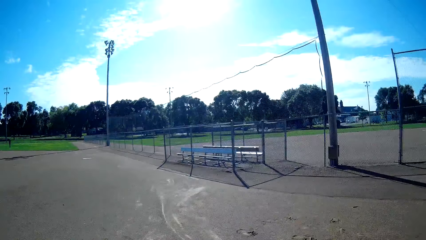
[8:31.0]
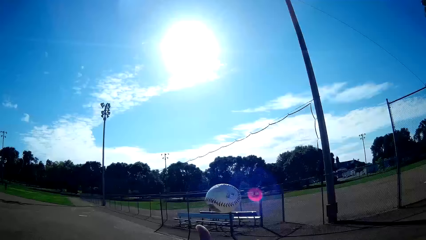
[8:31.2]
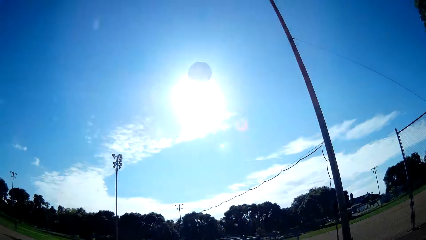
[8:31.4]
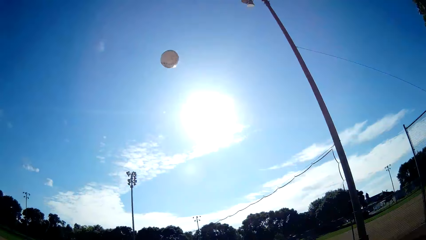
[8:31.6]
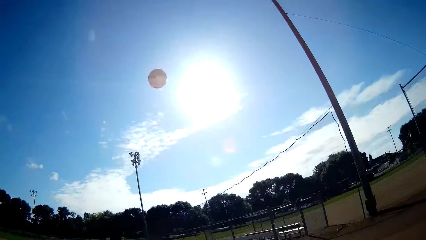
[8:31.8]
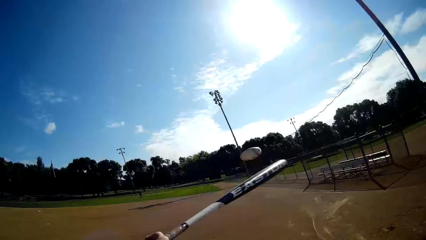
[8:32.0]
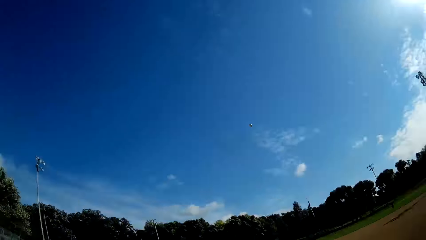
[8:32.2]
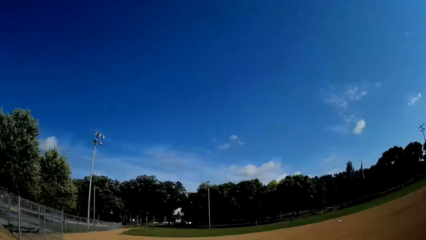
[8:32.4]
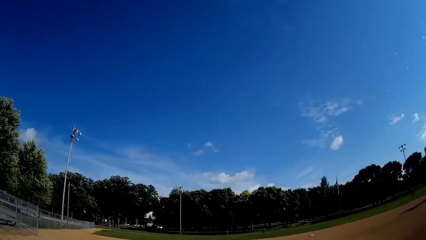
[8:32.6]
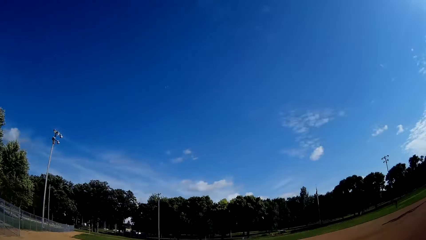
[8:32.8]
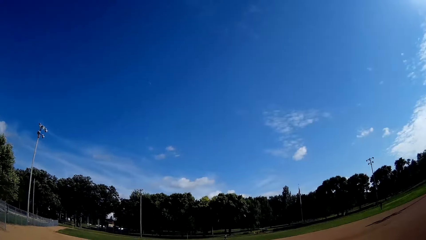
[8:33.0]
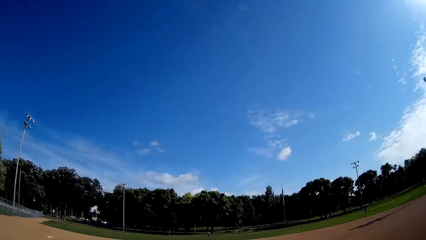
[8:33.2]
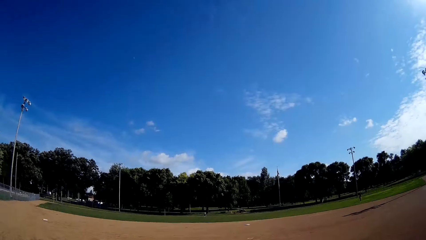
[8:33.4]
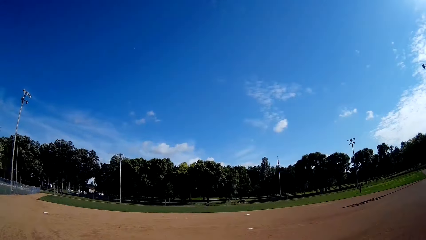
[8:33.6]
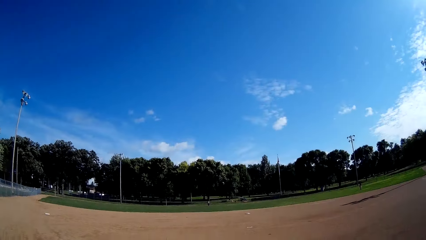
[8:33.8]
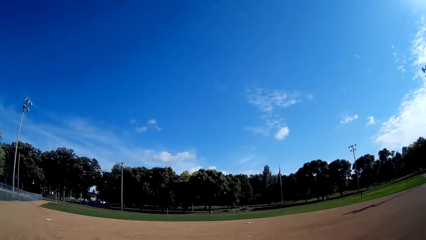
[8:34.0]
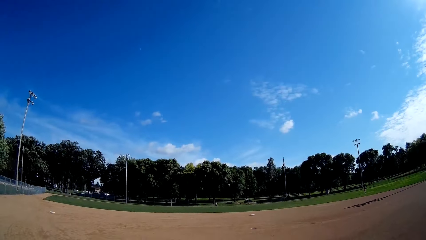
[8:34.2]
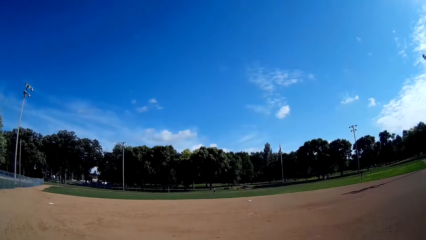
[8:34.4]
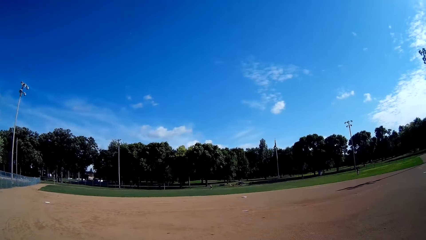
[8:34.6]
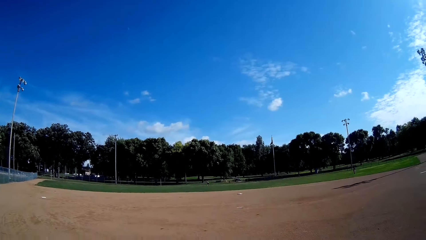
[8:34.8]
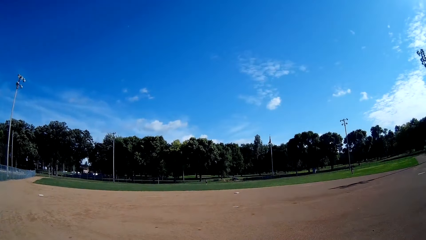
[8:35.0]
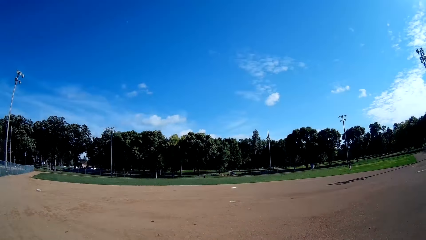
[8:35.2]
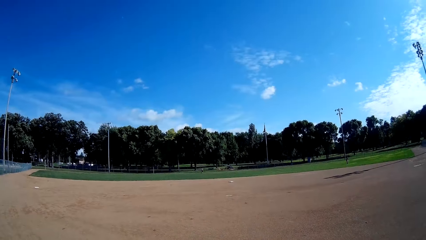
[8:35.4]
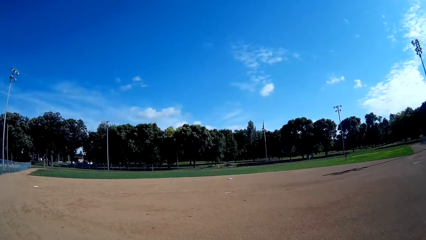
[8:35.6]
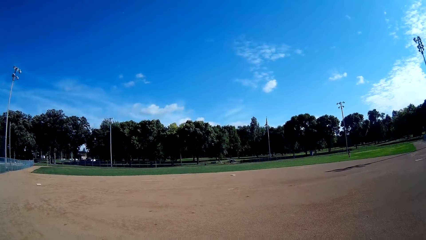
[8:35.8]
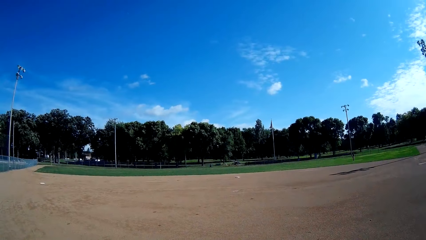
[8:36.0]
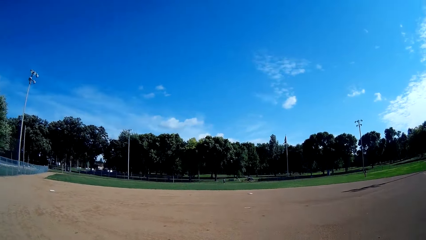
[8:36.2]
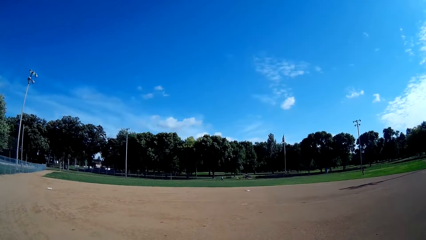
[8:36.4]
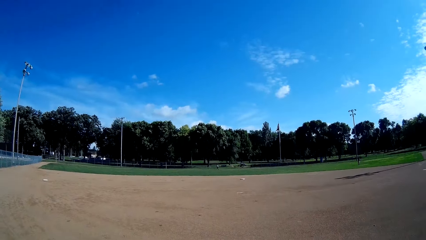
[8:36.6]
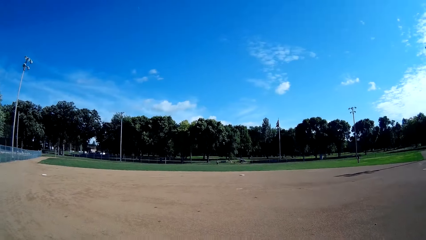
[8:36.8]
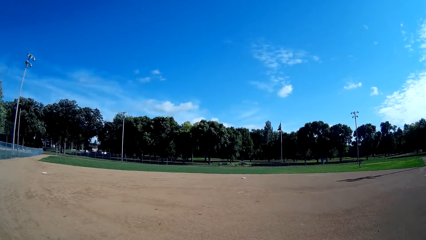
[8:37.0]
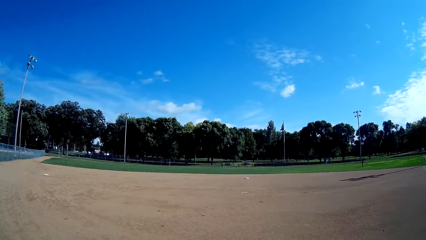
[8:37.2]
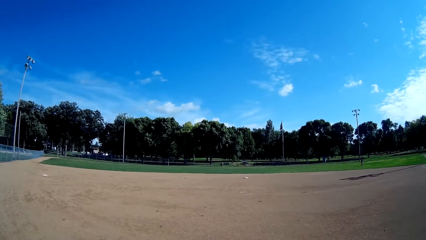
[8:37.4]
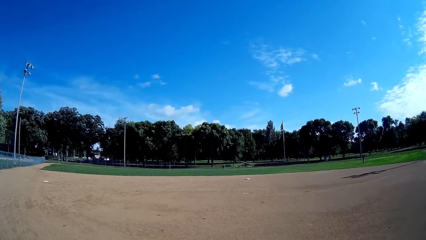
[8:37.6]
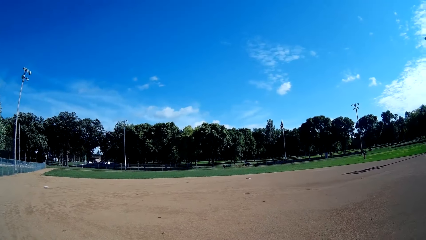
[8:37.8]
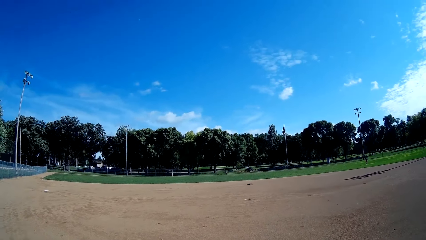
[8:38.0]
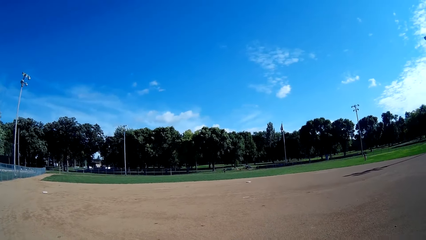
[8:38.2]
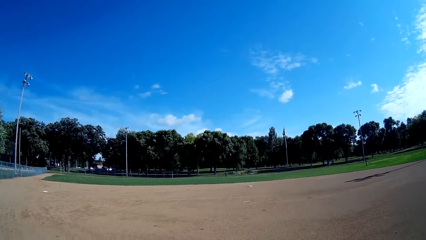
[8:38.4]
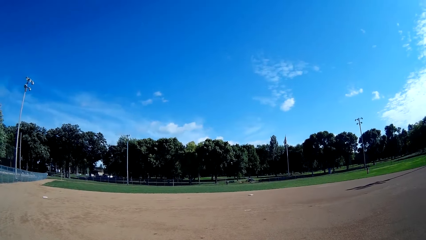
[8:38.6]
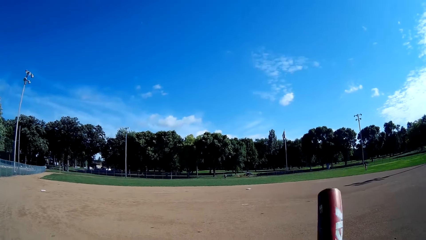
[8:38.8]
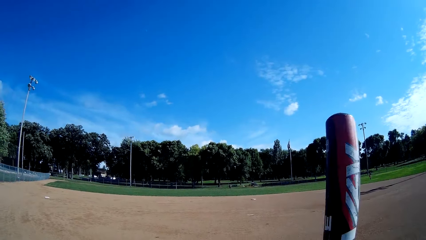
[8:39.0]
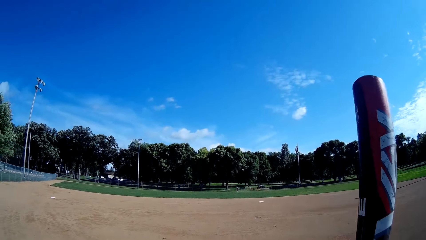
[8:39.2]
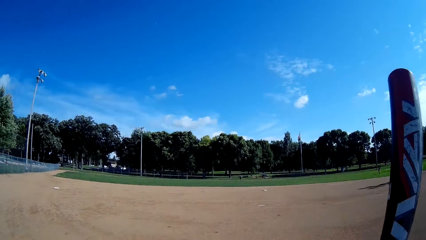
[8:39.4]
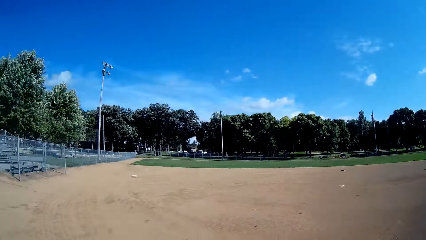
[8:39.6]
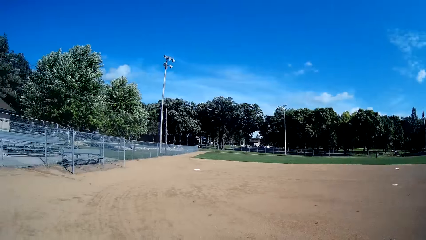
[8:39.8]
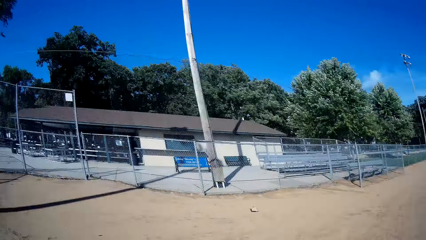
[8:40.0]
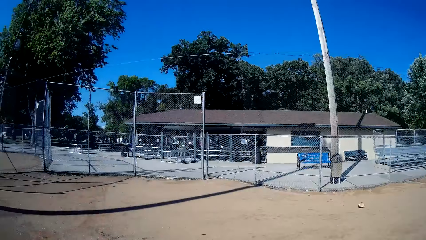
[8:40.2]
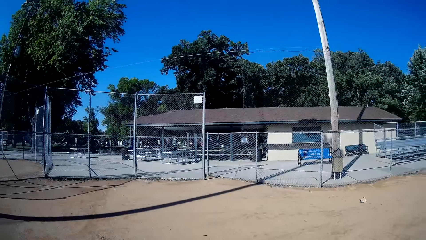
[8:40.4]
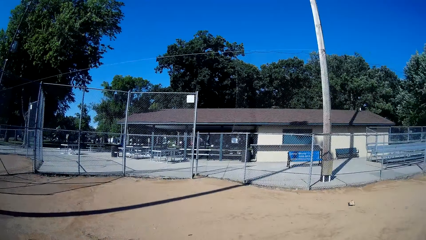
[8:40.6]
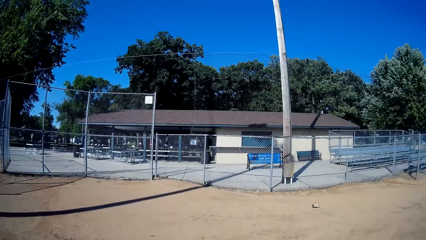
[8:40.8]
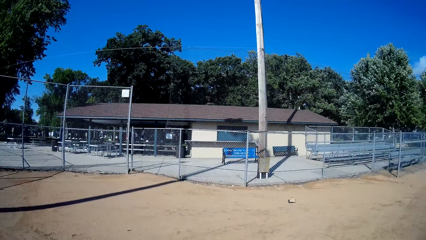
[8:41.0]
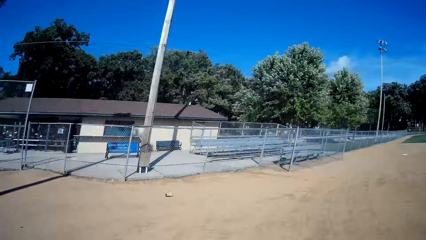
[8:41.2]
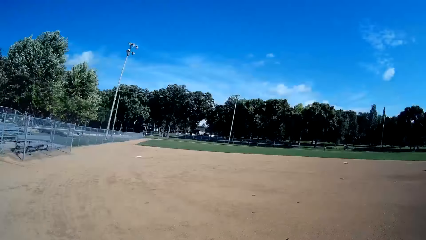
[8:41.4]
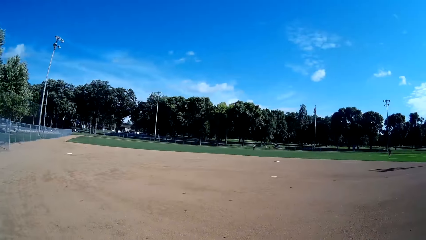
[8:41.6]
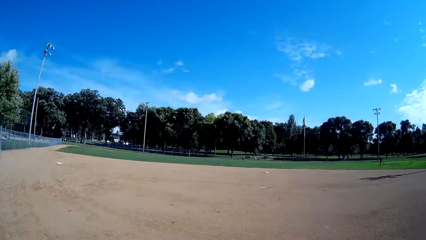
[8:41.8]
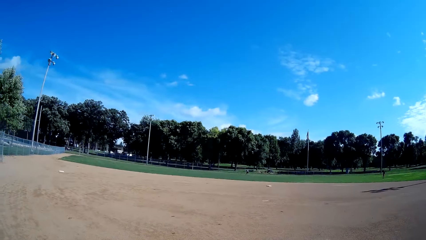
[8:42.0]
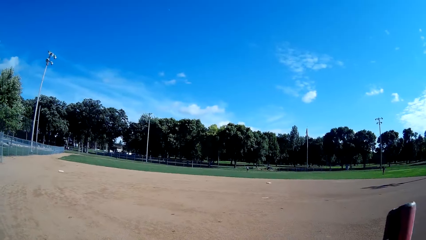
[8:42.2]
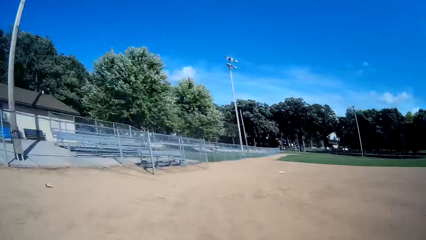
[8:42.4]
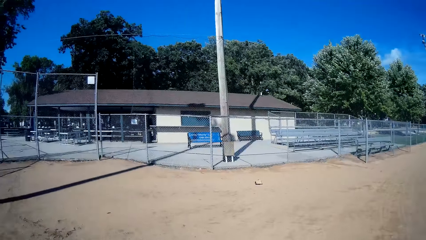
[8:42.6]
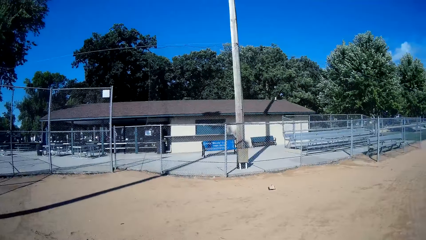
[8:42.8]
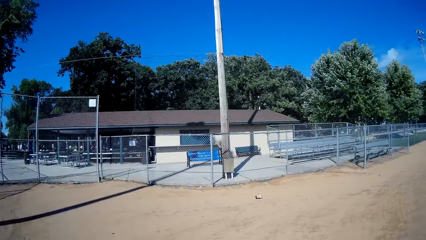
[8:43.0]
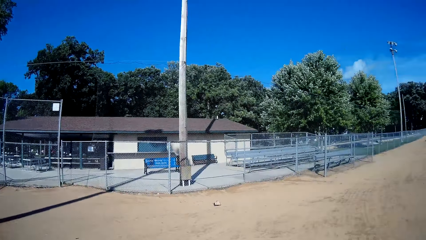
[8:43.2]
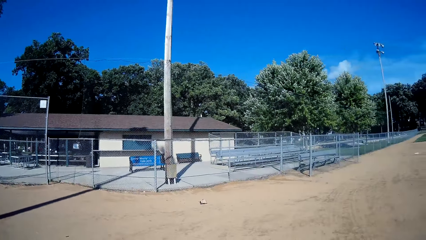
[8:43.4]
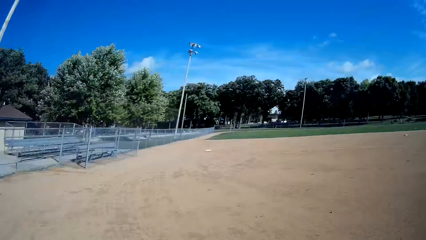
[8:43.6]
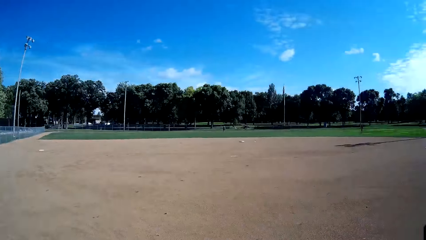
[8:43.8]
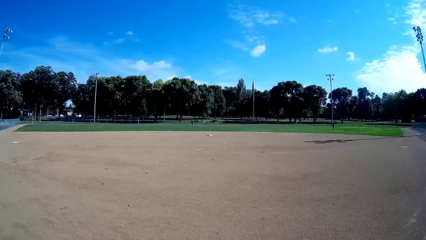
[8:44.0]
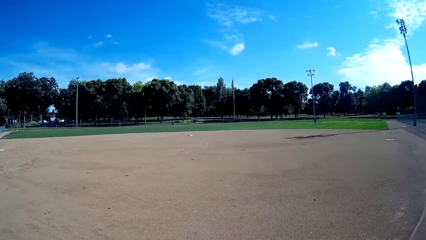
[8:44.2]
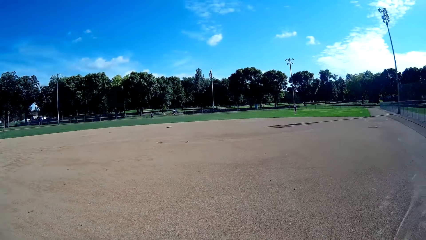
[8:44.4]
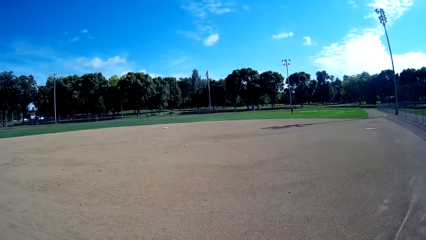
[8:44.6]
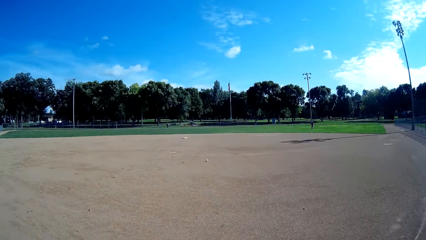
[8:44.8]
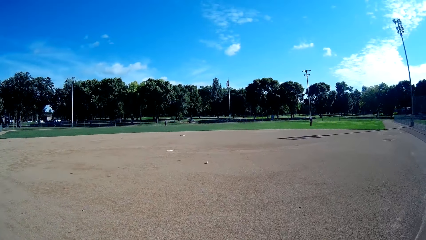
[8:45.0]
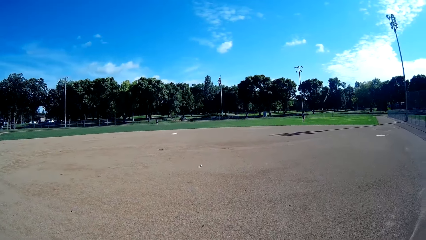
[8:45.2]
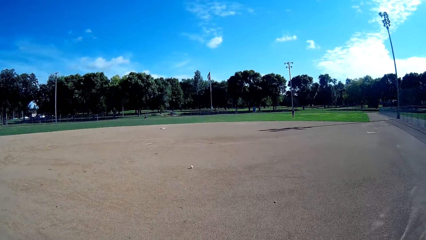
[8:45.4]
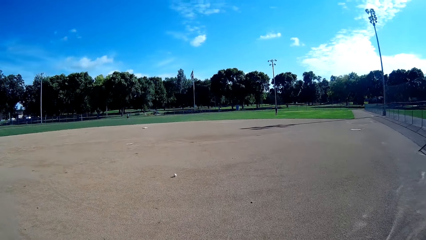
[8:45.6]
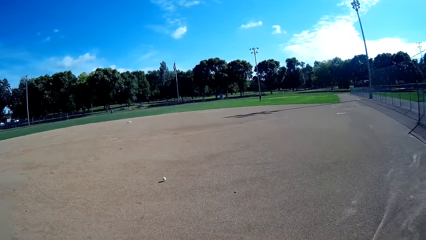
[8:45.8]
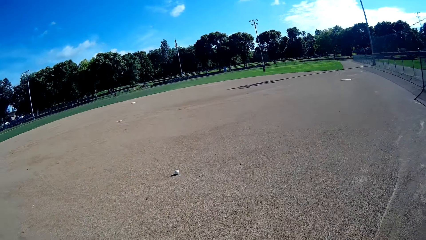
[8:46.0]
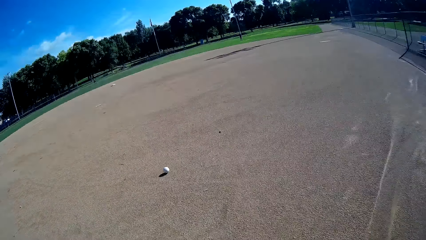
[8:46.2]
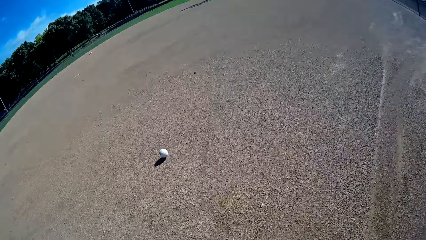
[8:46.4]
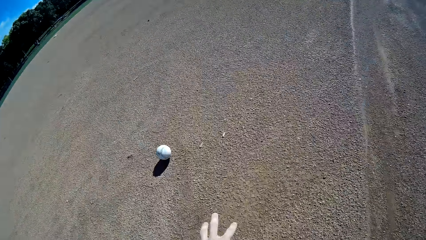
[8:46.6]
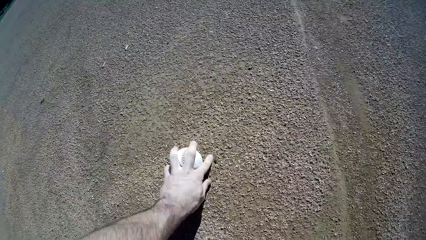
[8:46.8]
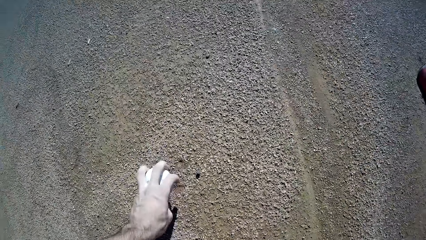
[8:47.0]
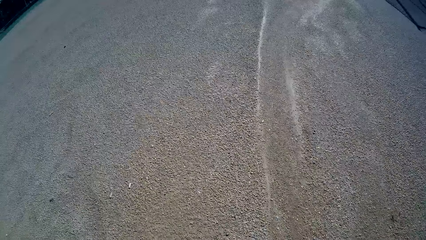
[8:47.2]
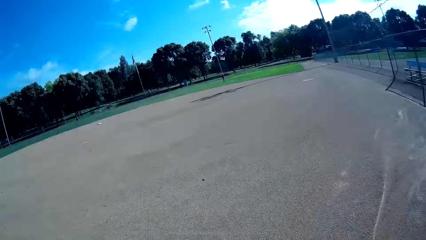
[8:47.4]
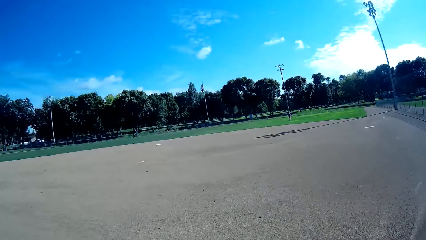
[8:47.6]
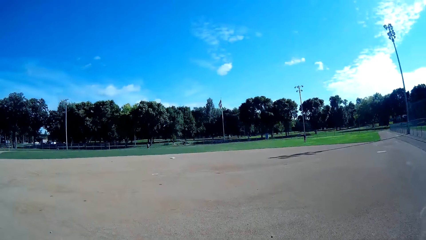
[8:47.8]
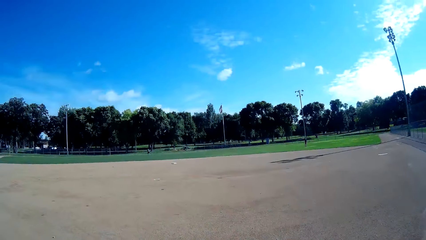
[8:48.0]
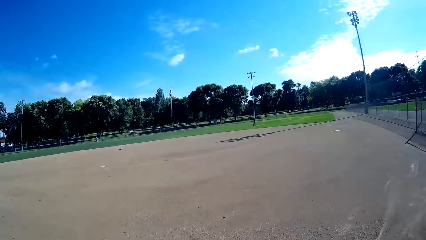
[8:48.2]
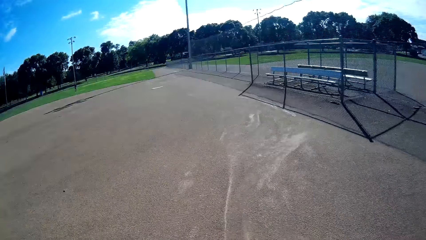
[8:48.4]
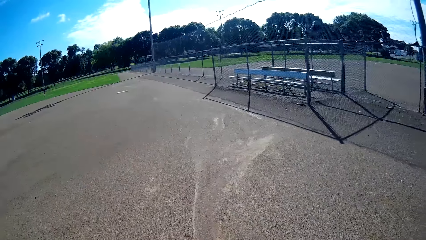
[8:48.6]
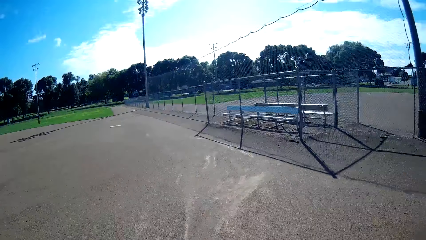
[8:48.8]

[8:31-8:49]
The camera wearer throws the ball into the air and hits the ball with the baseball bat. A man runs on the baseball field. The camera wearer converses with the man. He holds the baseball bat. The man throws the baseball to the camera wearer. The camera wearer walks around the baseball field. He picks up the baseball on the ground with his left hand.
